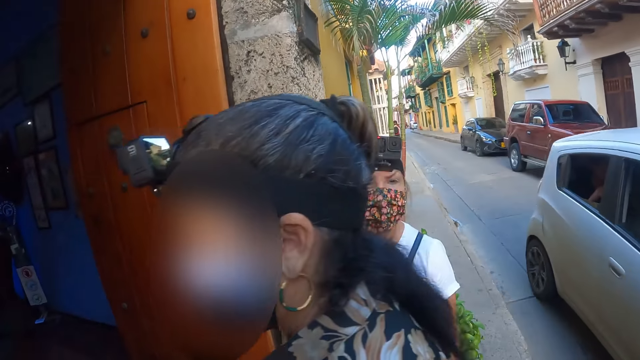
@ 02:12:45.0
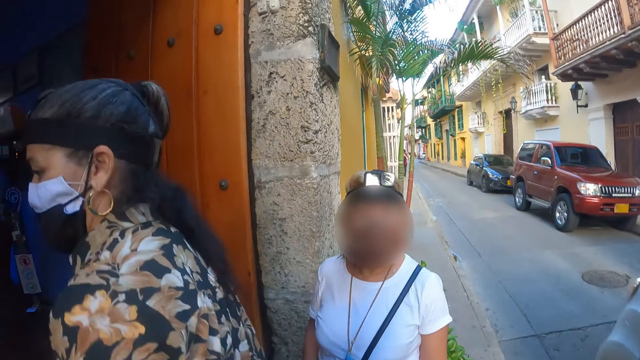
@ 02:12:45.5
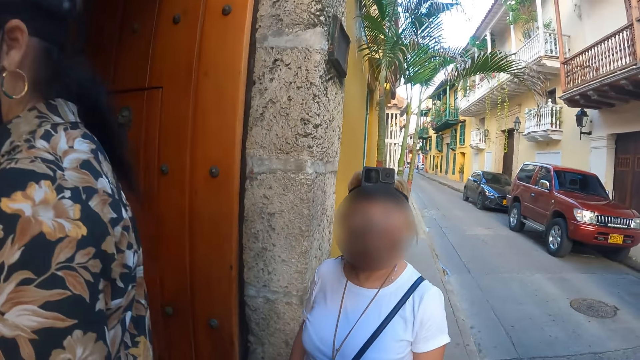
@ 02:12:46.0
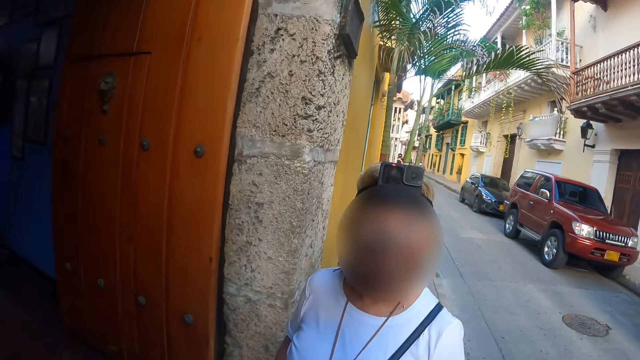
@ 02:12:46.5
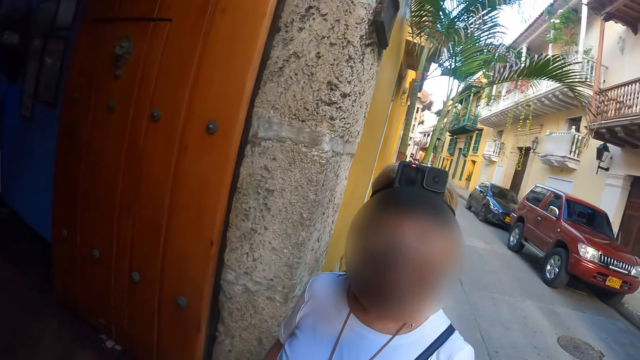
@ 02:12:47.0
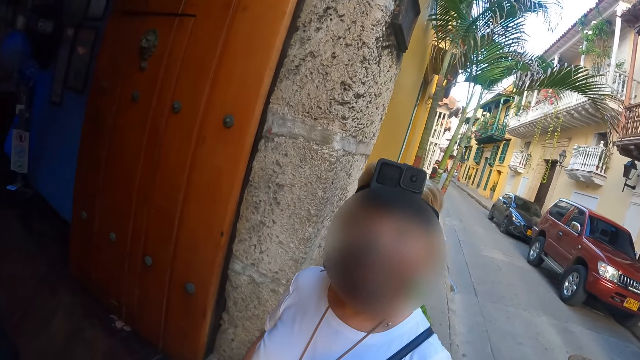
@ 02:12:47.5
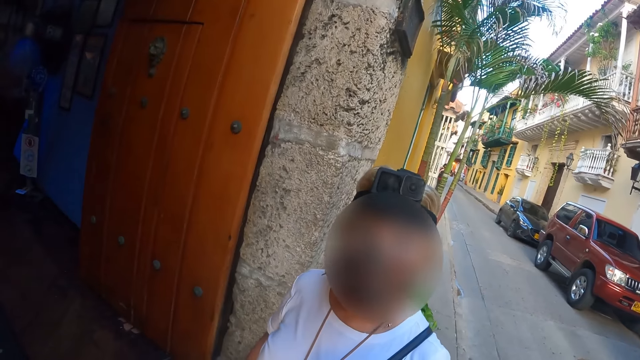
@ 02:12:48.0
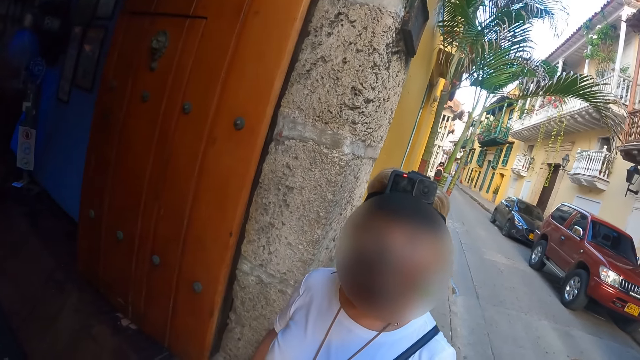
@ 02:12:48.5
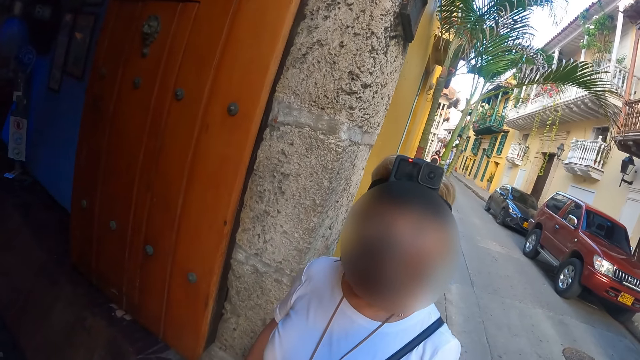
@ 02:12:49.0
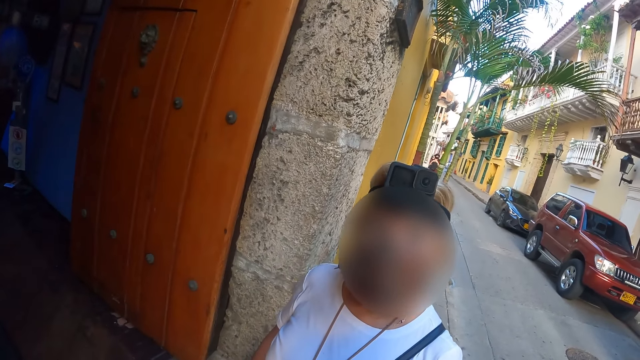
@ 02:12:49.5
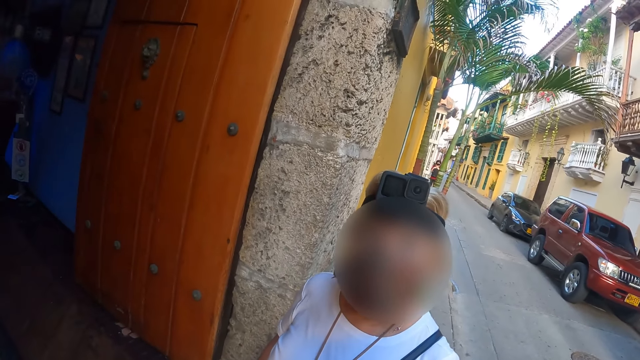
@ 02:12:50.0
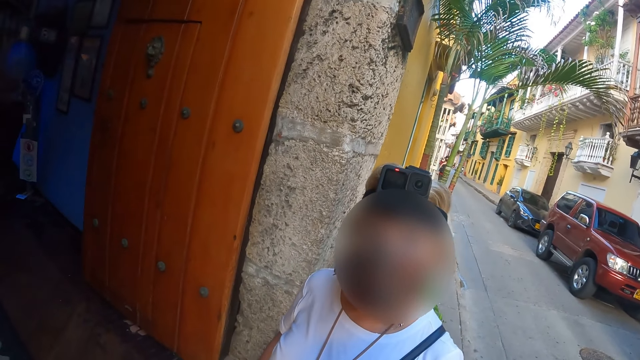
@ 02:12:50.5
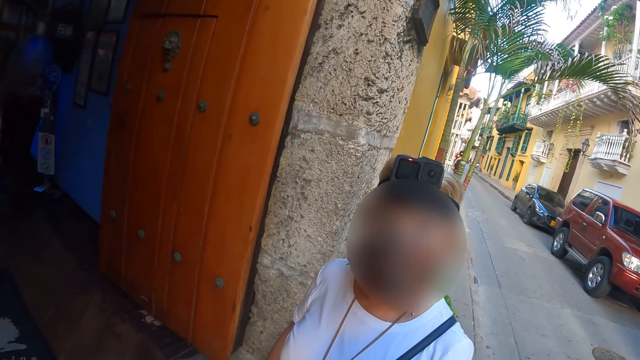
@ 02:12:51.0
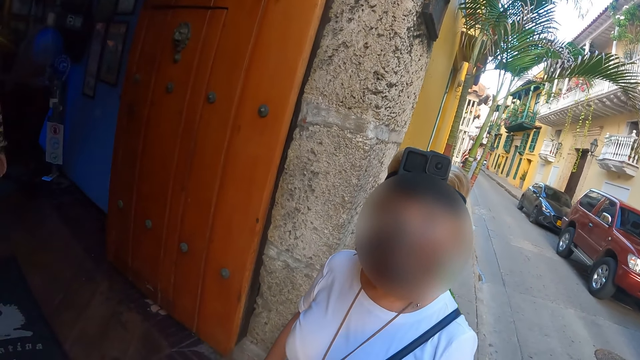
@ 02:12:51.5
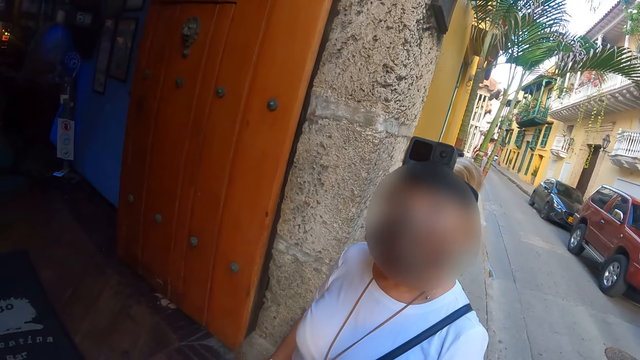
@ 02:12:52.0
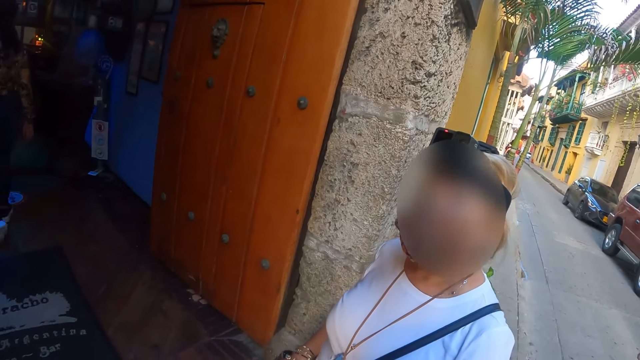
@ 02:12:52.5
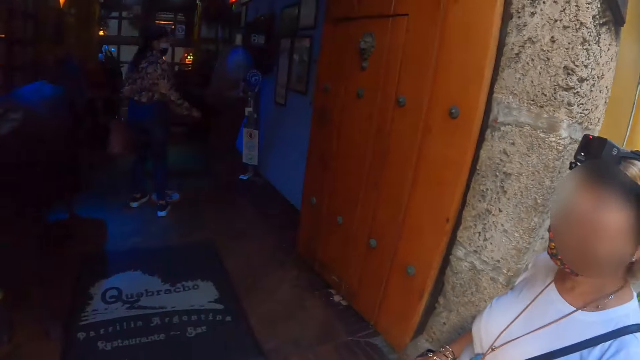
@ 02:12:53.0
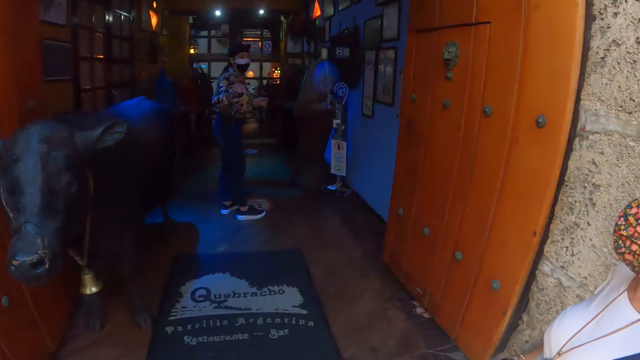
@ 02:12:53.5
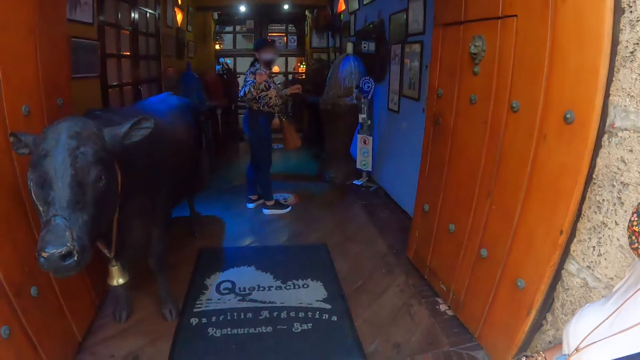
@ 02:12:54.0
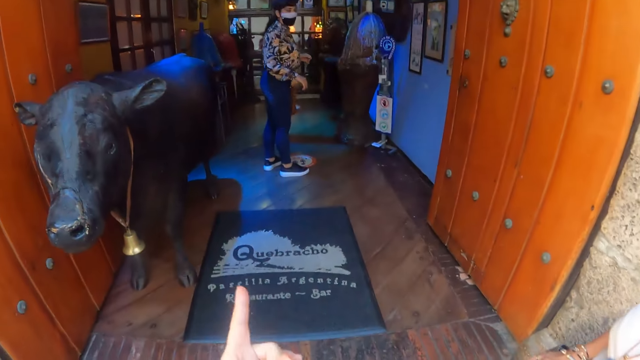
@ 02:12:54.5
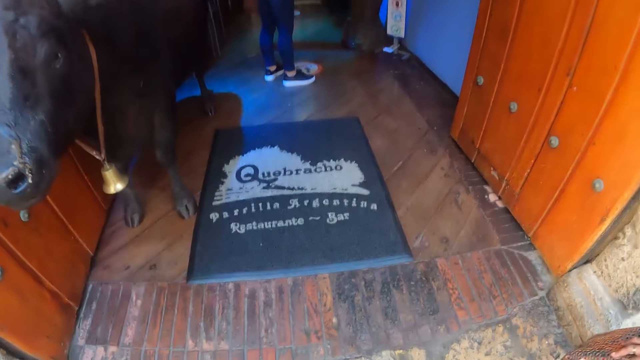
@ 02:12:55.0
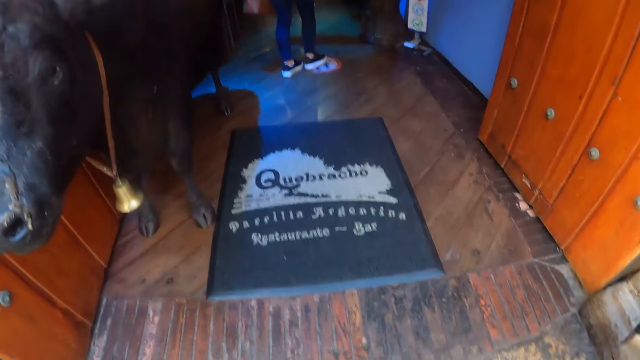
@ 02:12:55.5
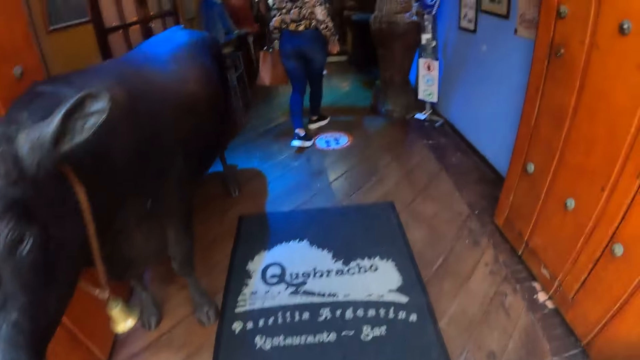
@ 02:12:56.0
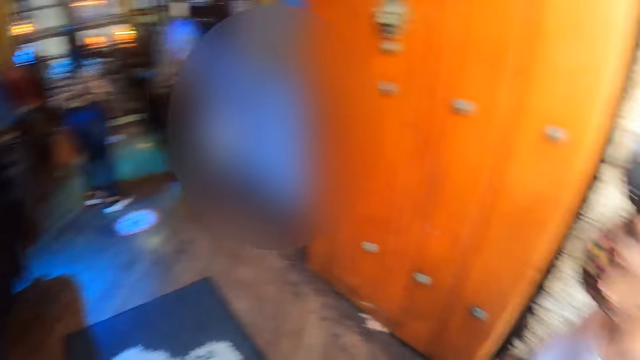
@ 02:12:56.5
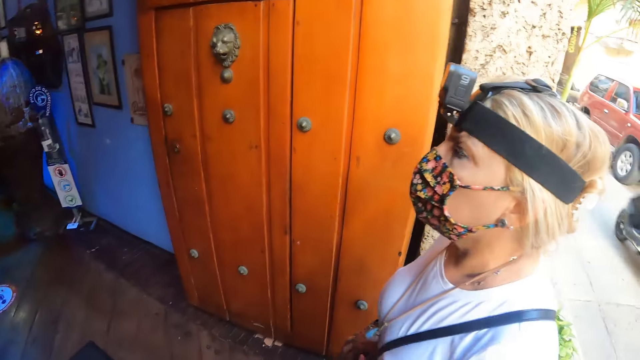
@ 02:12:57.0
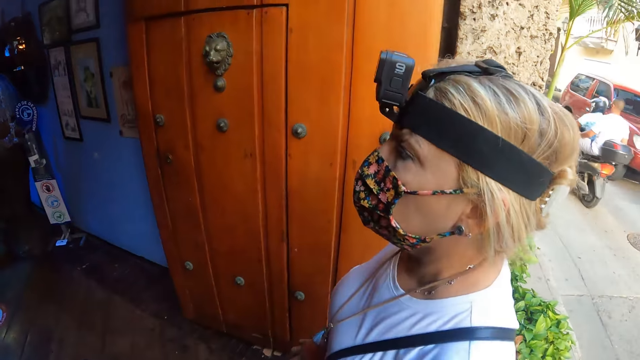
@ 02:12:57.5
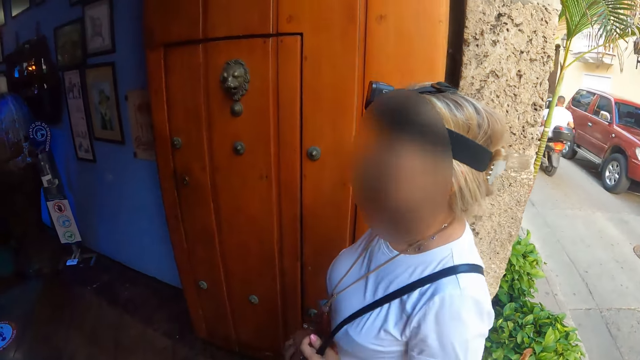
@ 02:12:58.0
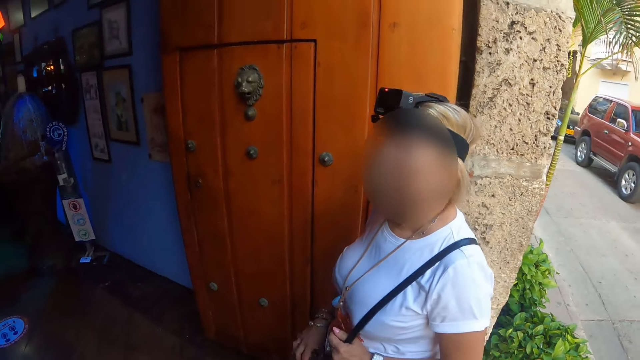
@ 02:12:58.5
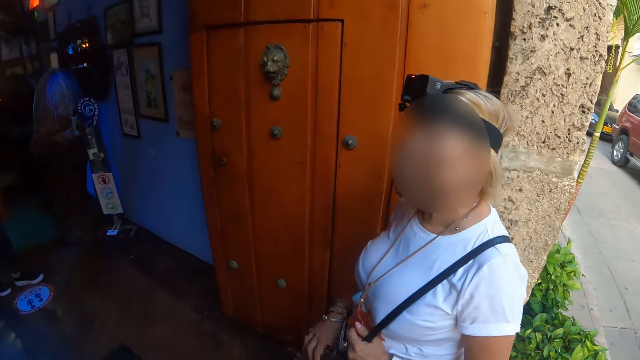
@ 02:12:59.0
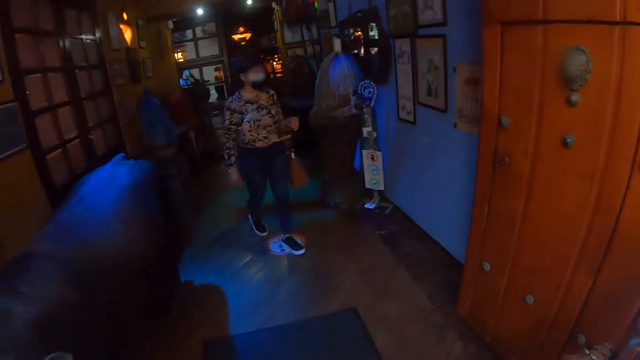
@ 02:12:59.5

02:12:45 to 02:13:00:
The camera wearer interacts with a woman on the sidewalk. Another woman demonstrates. The camera wearer interacts with another woman and the first woman. They walk around.

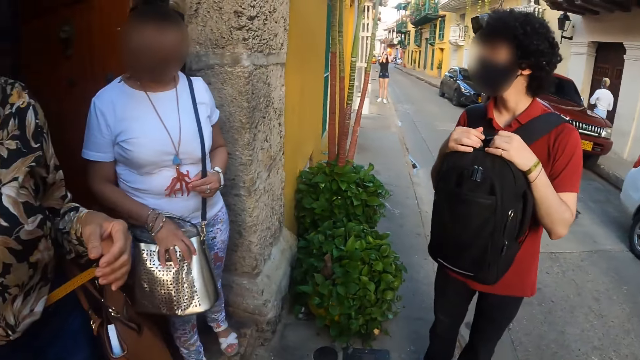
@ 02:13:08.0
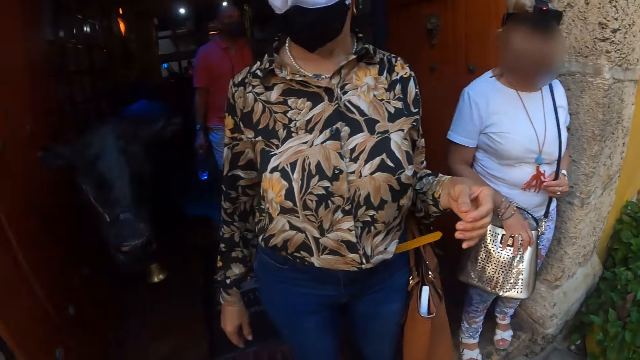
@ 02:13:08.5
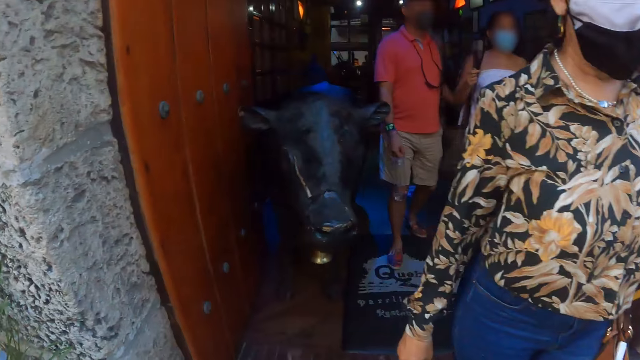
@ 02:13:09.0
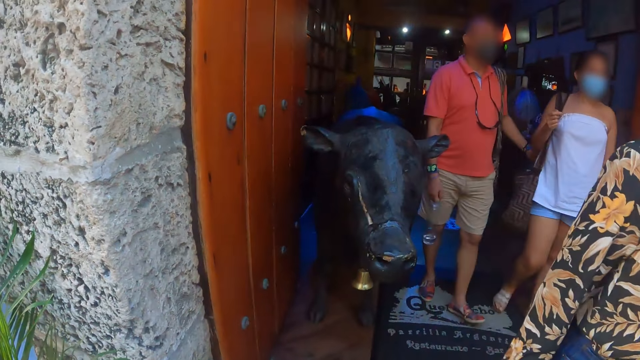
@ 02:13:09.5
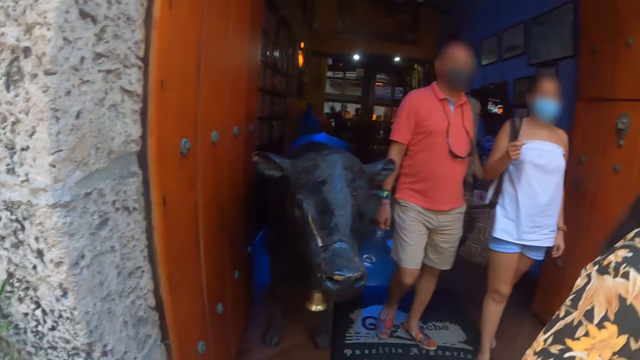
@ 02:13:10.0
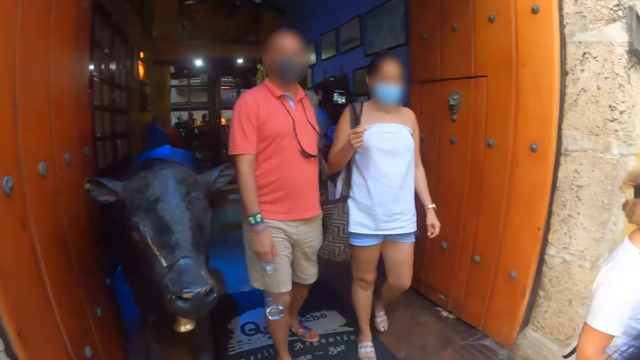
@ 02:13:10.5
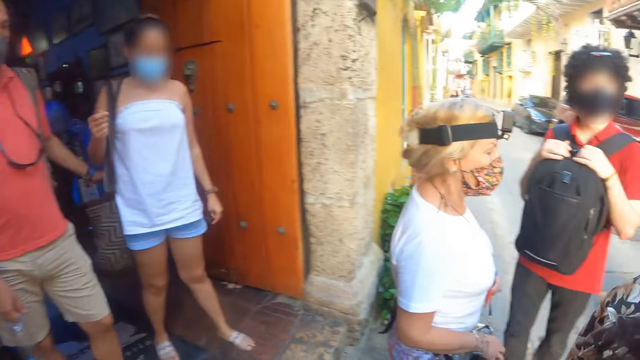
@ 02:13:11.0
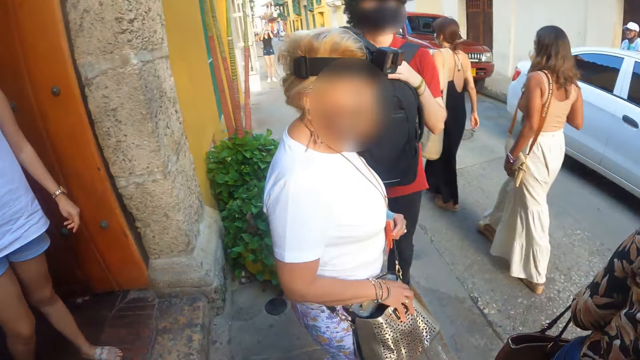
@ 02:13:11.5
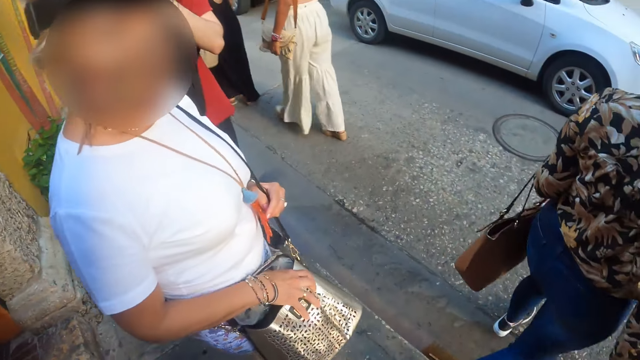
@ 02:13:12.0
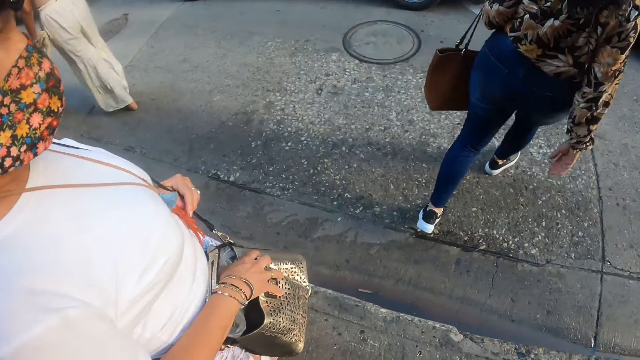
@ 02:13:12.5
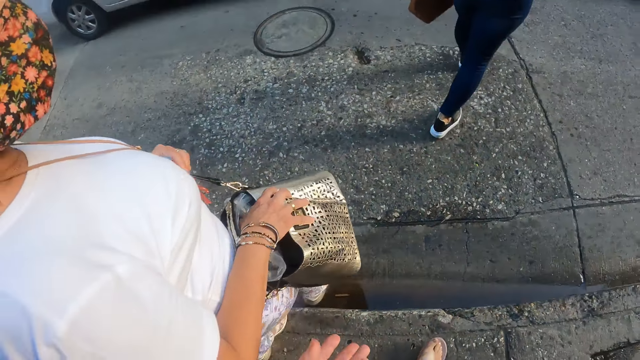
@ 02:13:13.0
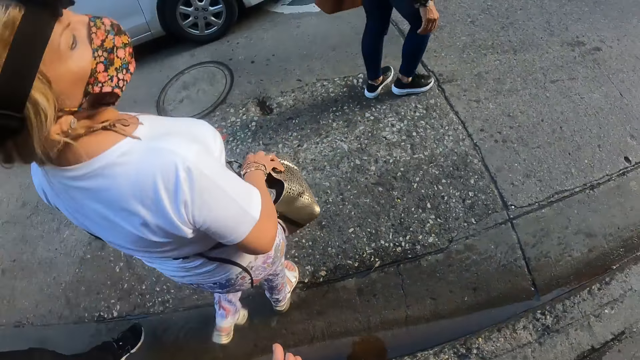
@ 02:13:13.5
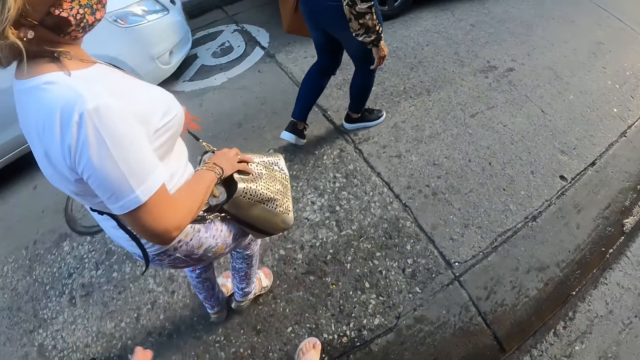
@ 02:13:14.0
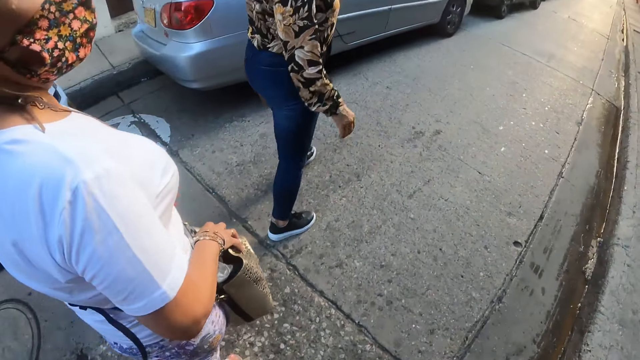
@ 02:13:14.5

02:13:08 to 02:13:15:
The camera wearer looks around.
